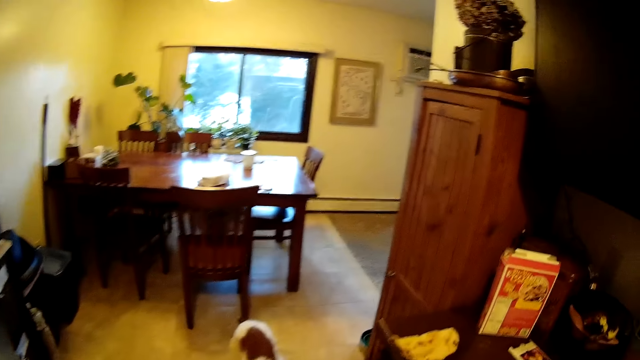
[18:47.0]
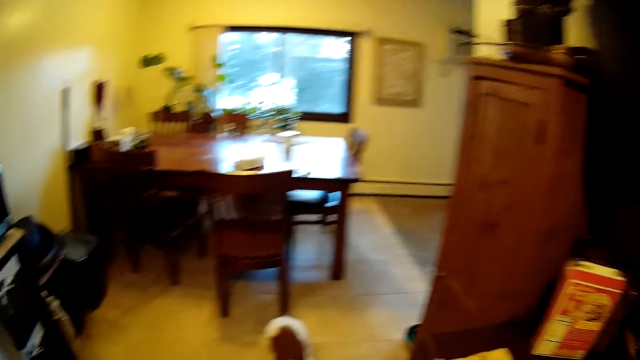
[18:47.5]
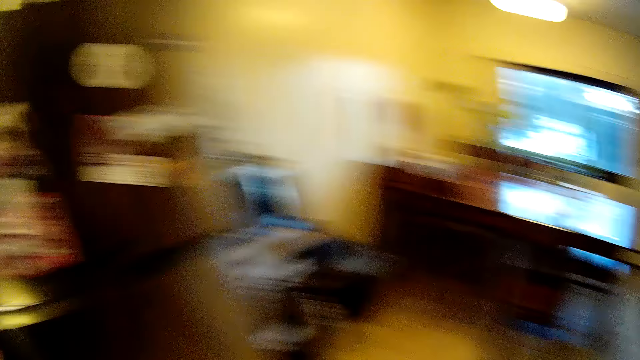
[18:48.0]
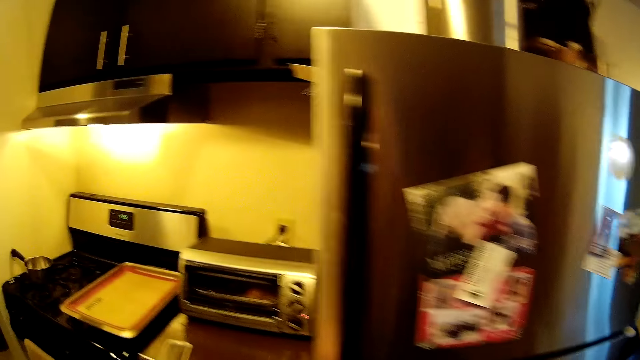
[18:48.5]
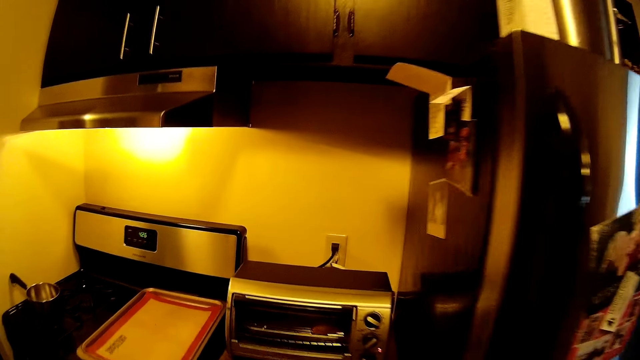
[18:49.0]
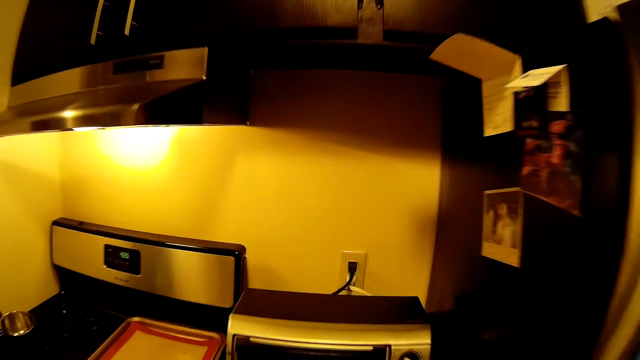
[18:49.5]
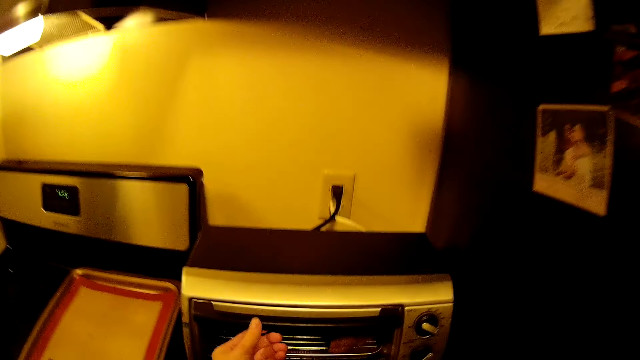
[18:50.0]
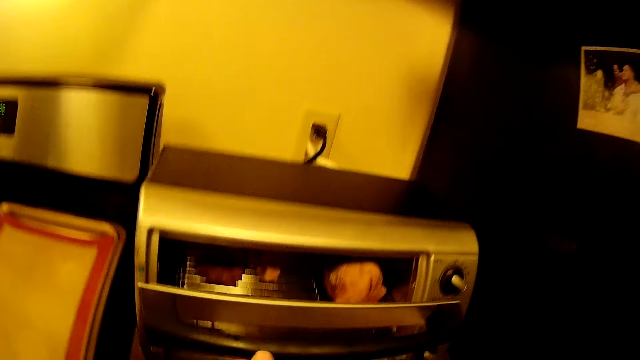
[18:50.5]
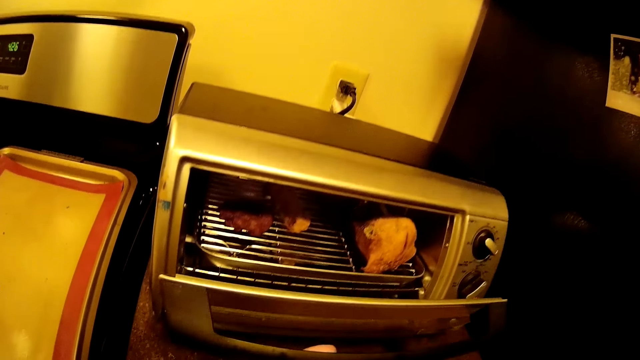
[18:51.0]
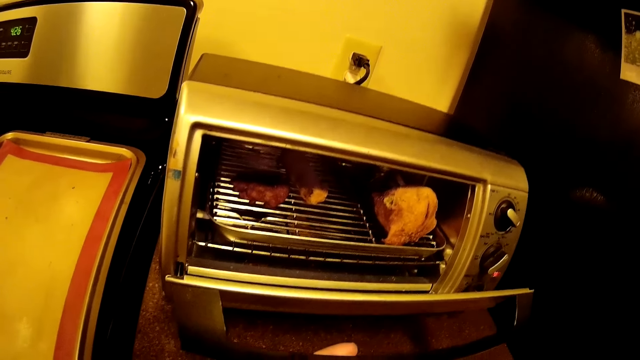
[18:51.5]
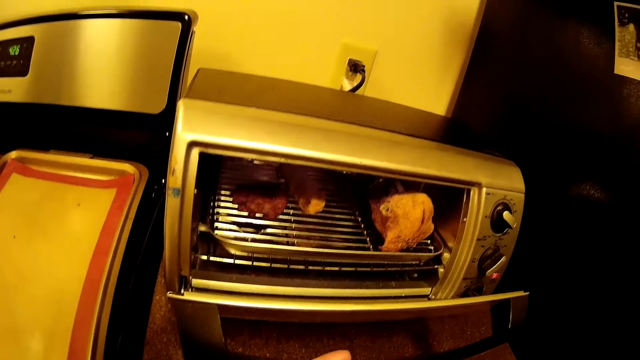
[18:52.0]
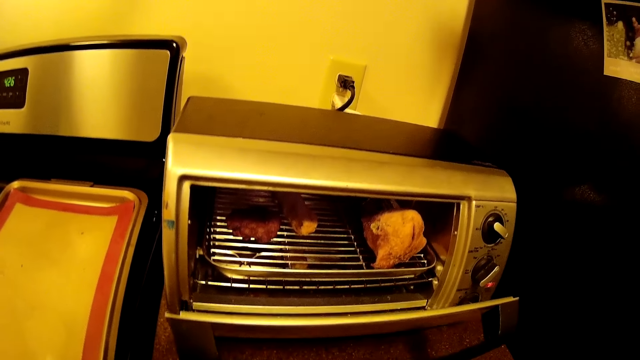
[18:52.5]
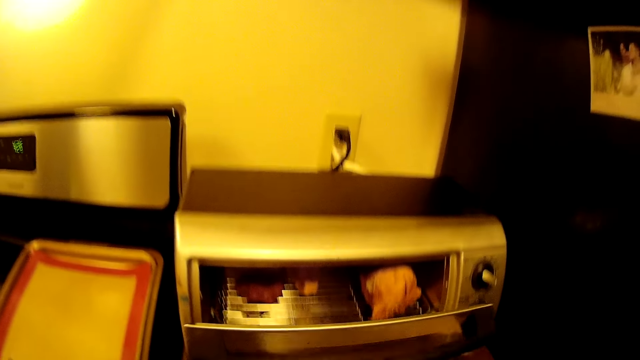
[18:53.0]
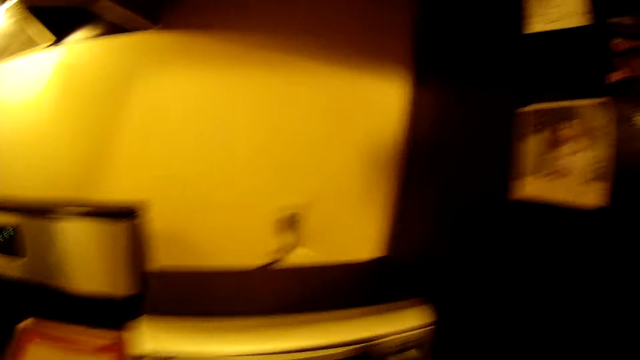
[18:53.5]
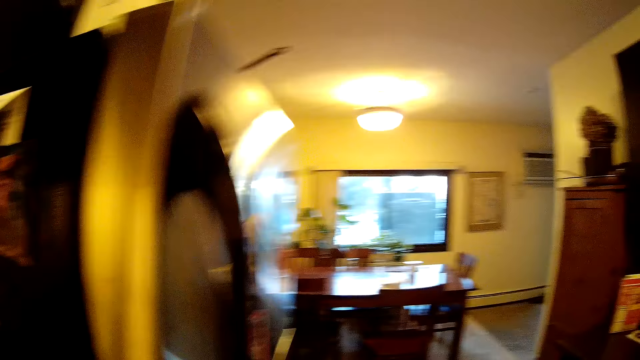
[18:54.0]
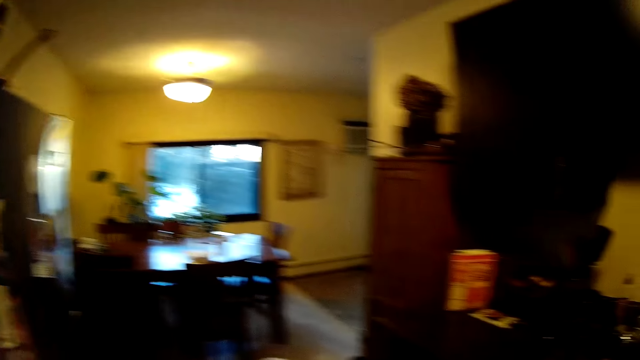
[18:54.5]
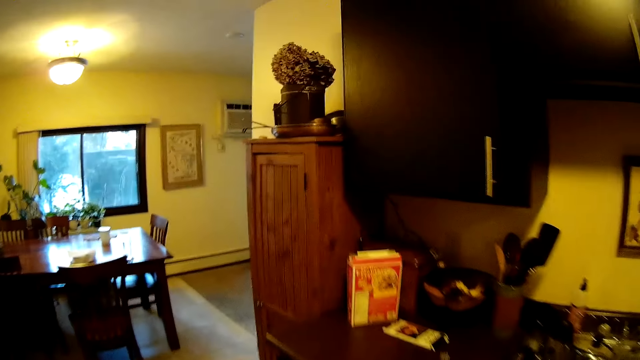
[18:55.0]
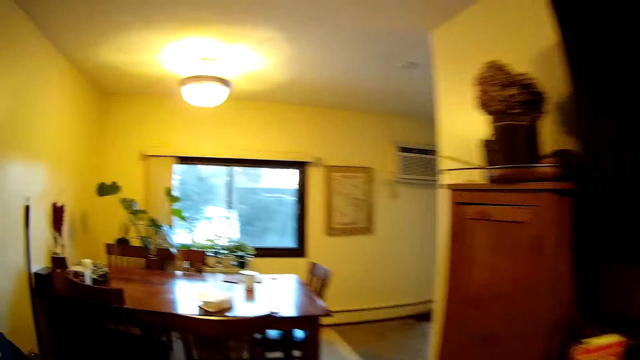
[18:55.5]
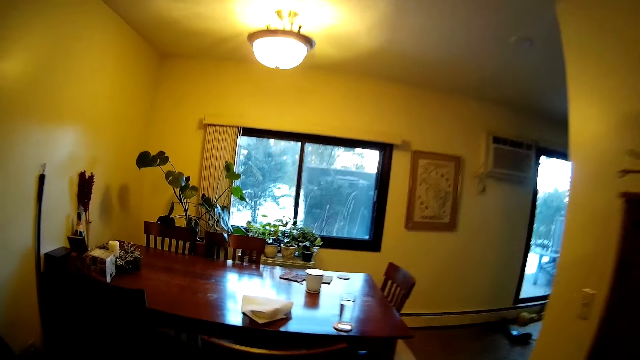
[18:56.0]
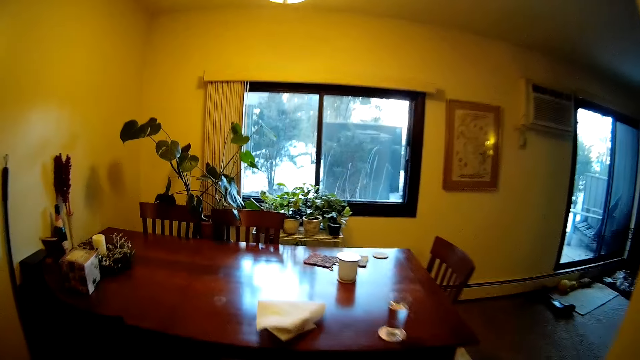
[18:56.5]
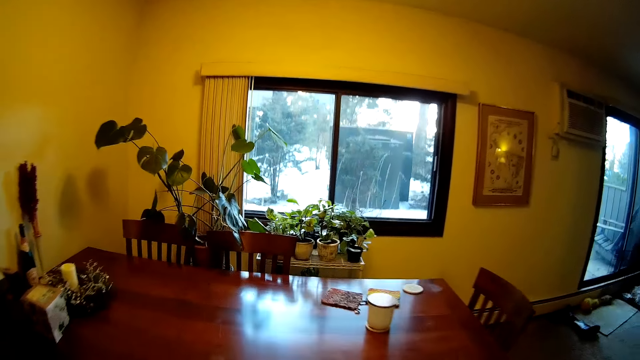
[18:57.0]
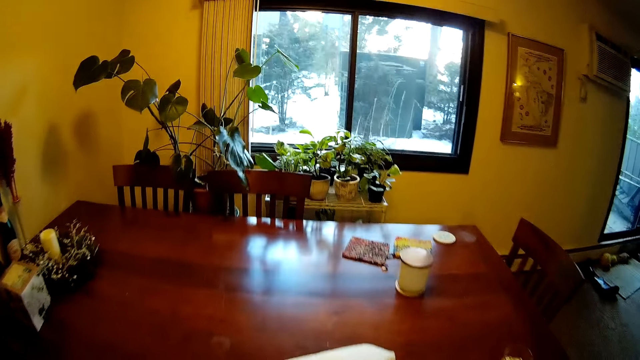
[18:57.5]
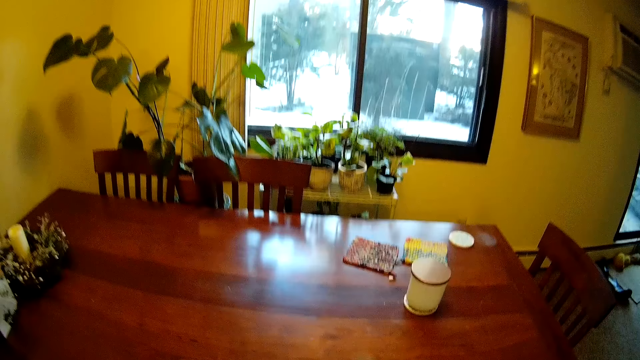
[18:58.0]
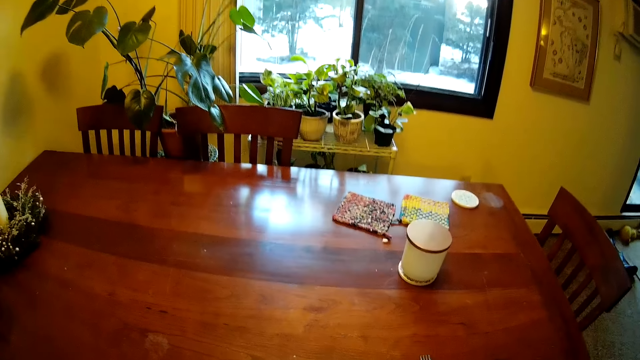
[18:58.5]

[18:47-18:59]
The camera wearer closes the fridge with her right hand. She opens an oven on the cabinet with her left hand. She closes the oven on the cabinet with her left hand. She walks to the dining room.

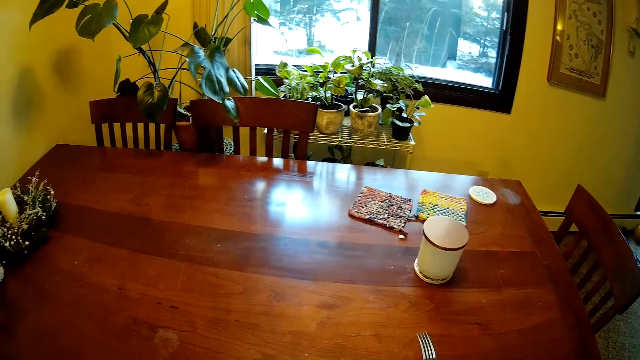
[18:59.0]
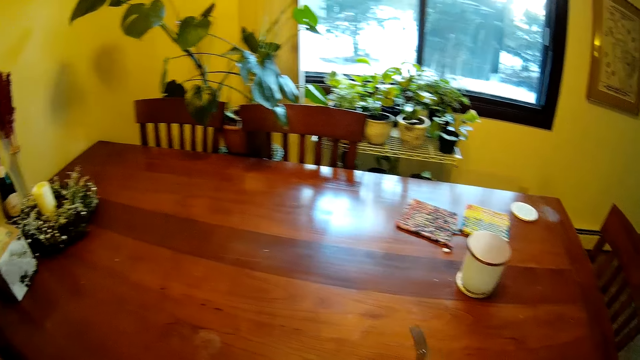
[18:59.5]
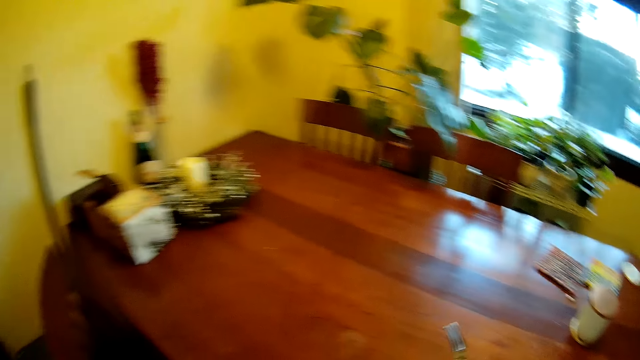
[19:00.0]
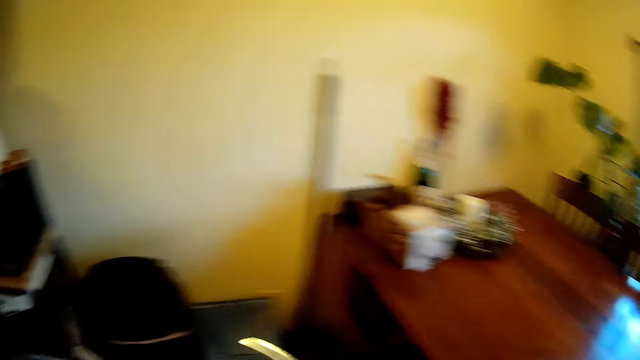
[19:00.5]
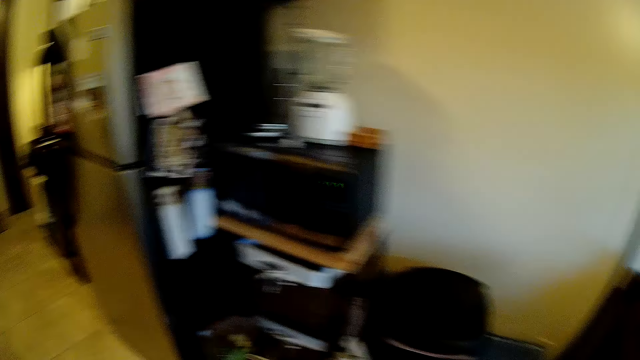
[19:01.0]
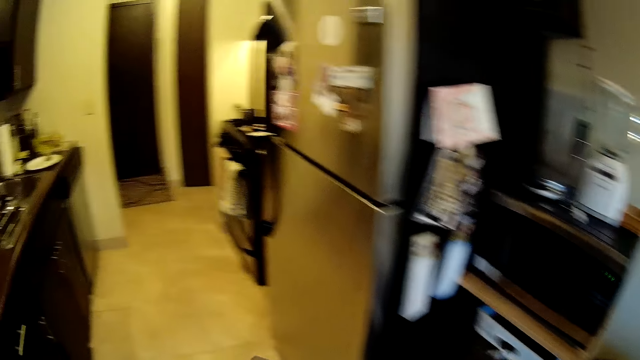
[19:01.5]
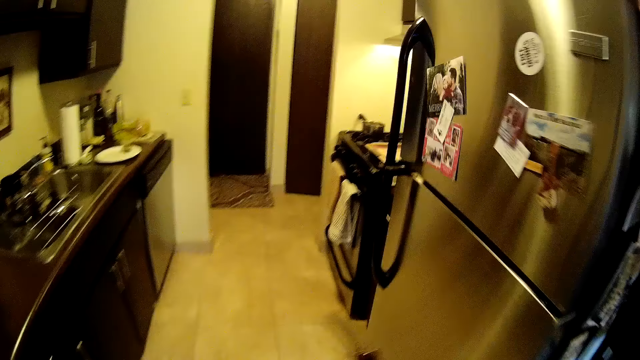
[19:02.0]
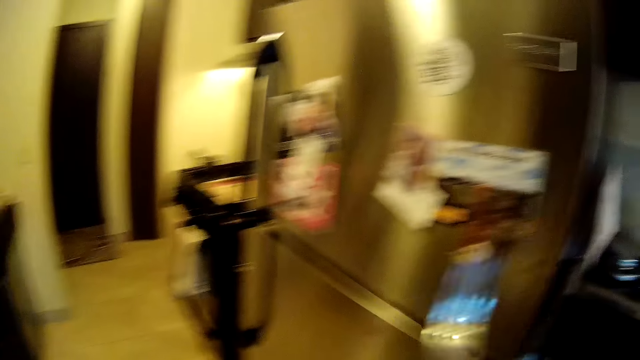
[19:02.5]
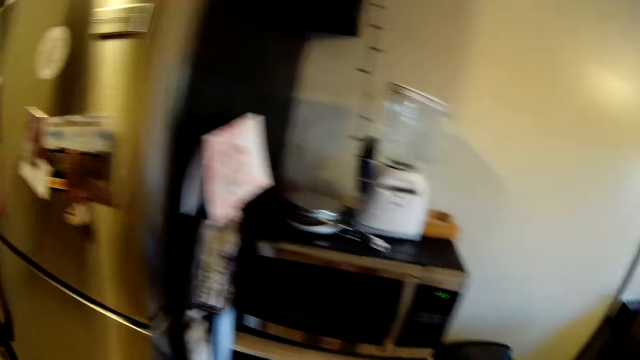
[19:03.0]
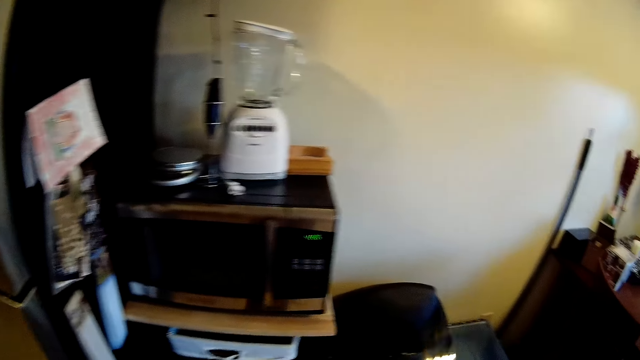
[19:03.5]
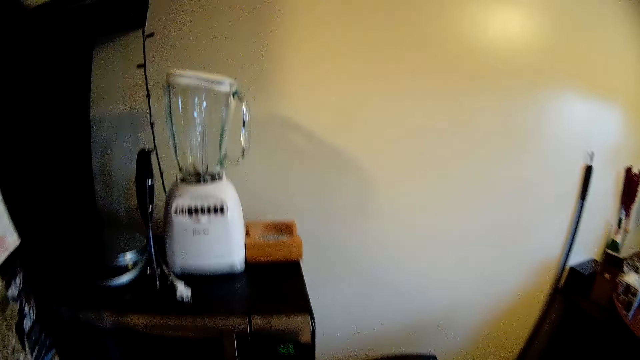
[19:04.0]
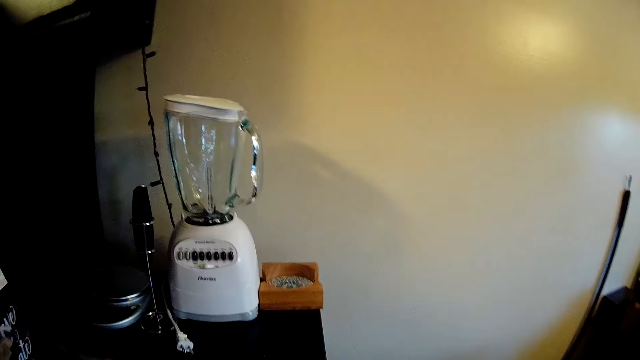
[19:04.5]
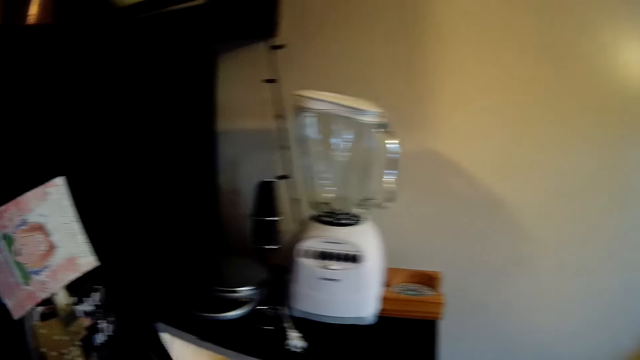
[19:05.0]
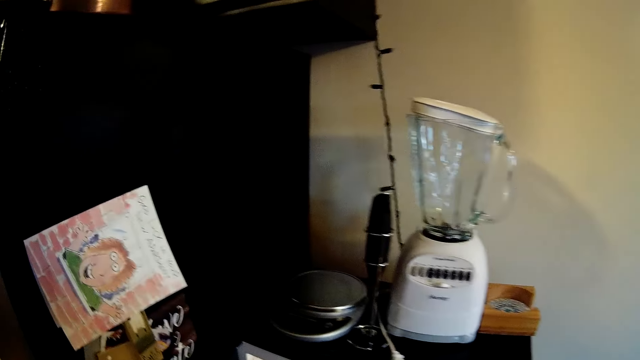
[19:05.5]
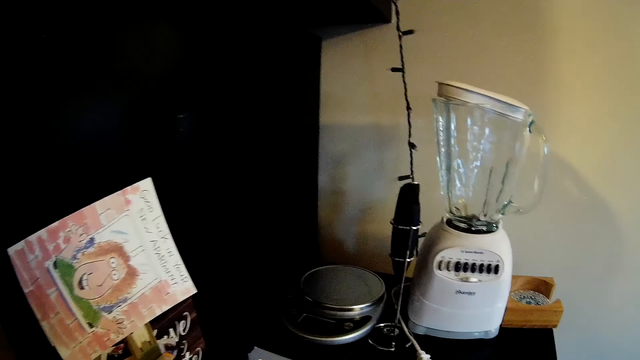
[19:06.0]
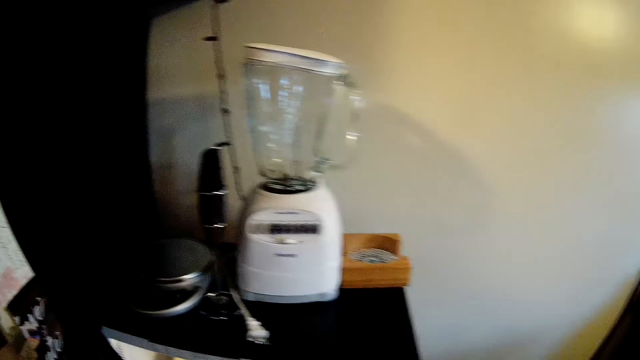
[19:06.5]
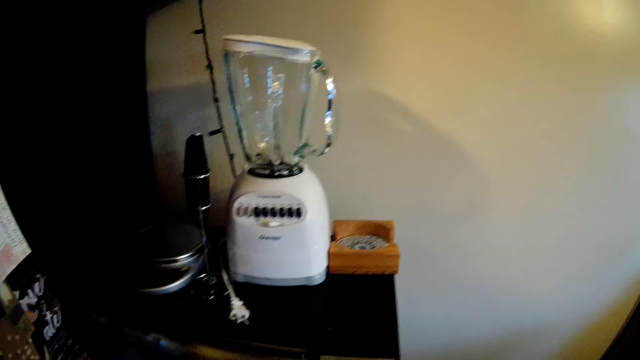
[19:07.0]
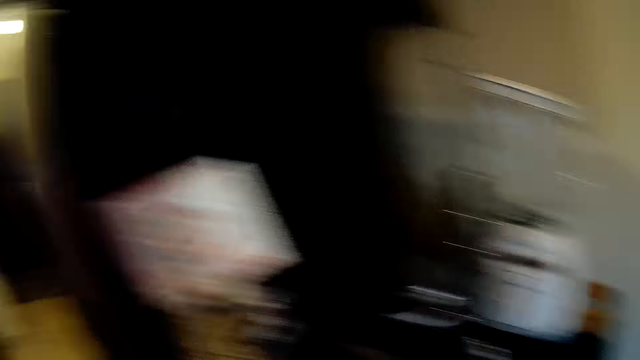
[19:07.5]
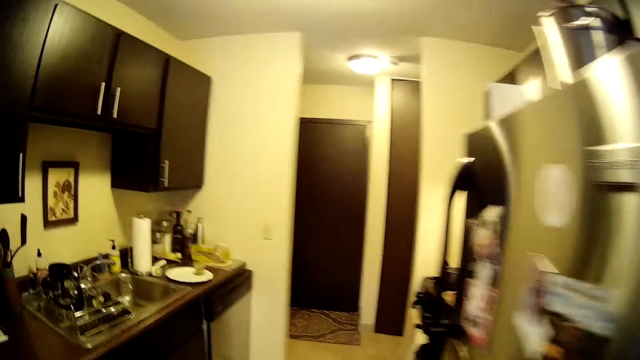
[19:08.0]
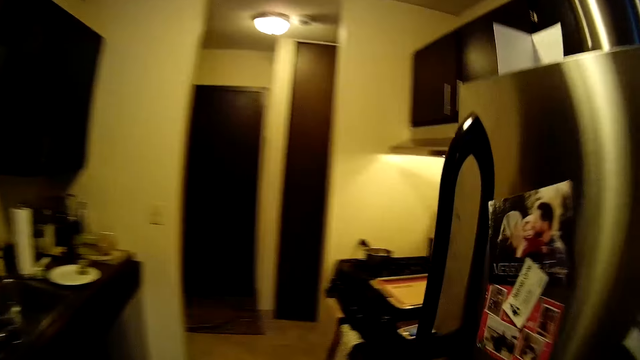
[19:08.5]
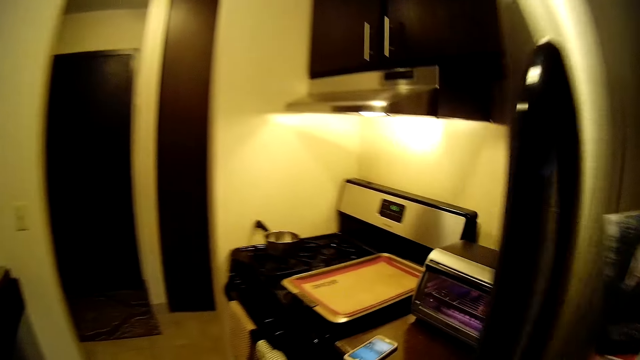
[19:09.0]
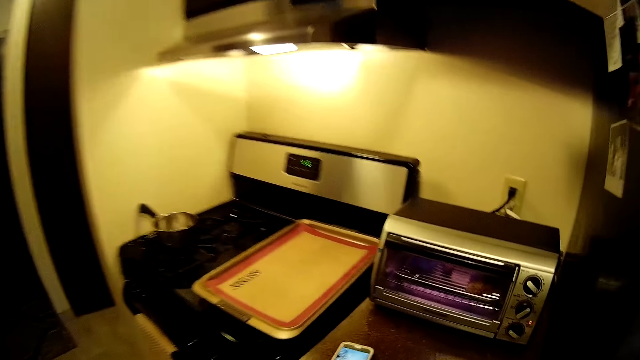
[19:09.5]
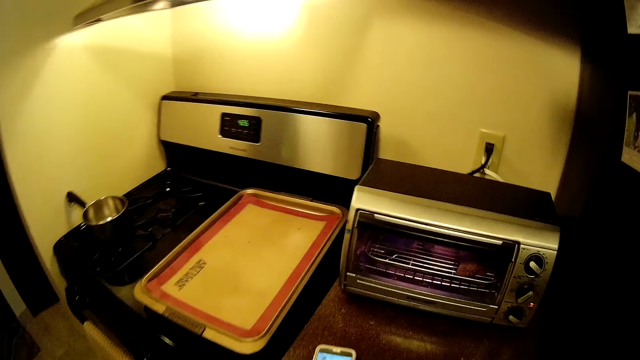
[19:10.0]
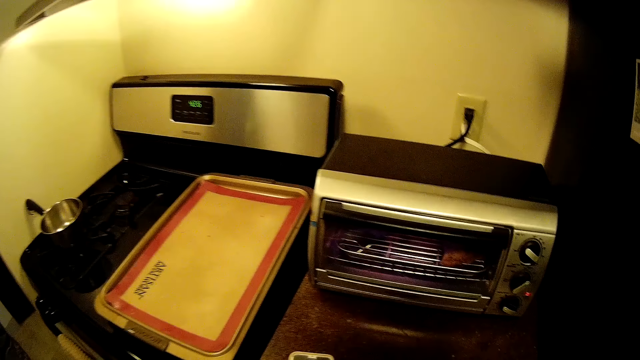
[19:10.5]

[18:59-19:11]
The camera wearer picks up a fork from the dining table. She walks towards the kitchen. She puts the fork on something. She opens a microwave on a cabinet with her left hand. She closes the microwave on the cabinet with her left hand. She walks in the kitchen.
